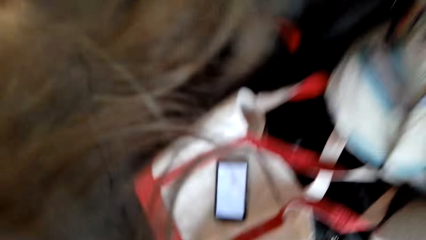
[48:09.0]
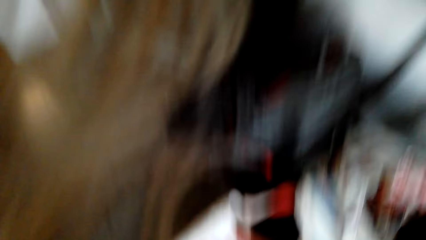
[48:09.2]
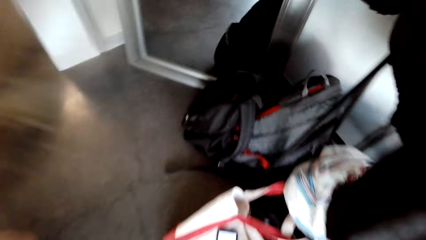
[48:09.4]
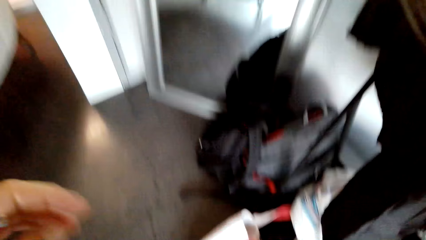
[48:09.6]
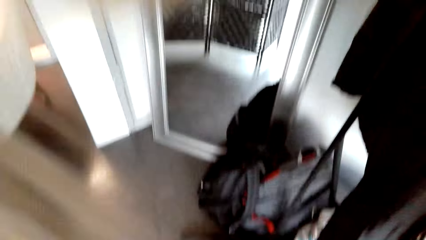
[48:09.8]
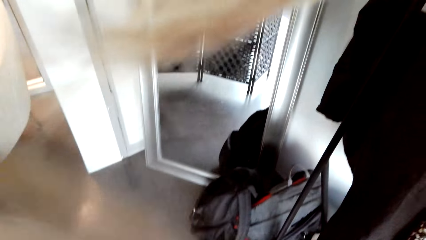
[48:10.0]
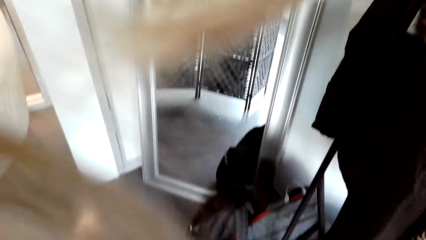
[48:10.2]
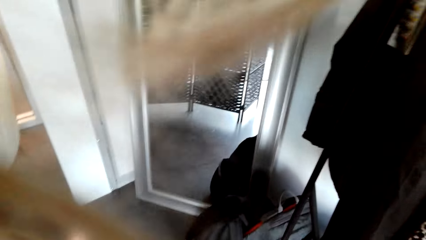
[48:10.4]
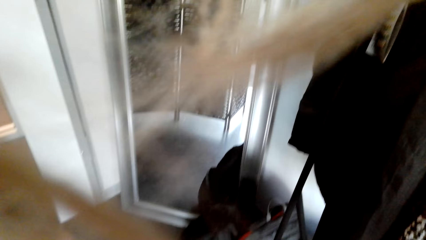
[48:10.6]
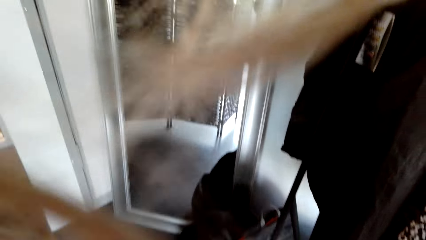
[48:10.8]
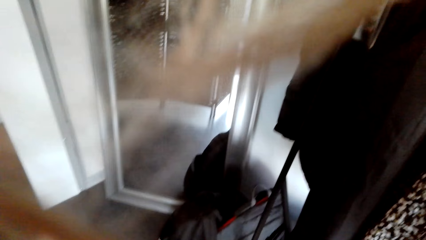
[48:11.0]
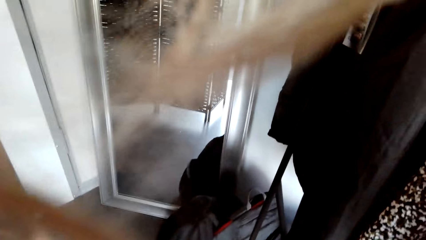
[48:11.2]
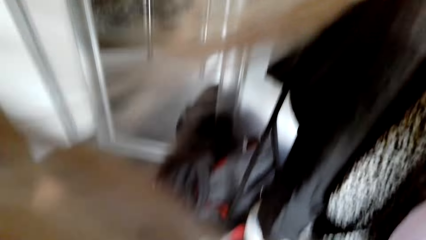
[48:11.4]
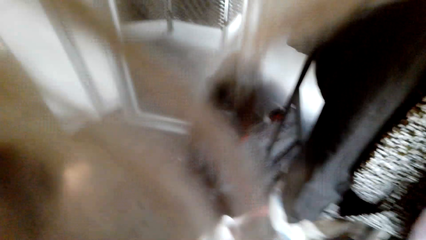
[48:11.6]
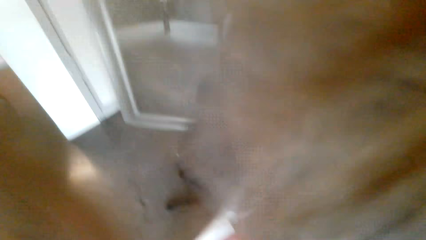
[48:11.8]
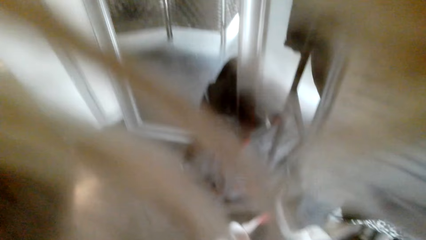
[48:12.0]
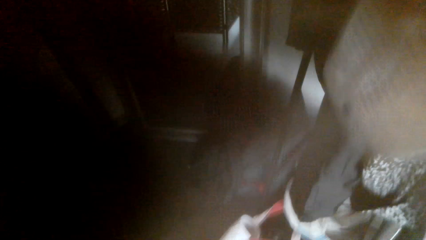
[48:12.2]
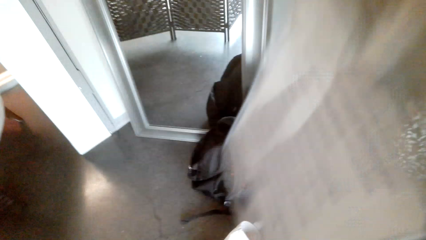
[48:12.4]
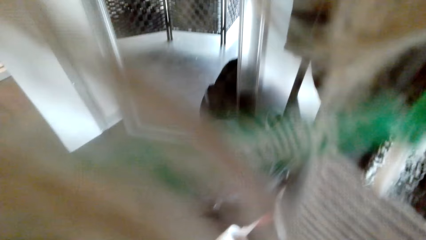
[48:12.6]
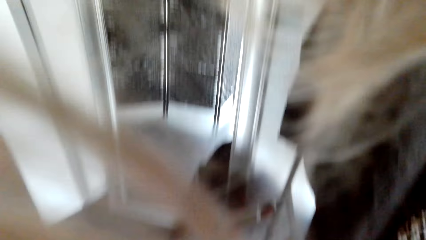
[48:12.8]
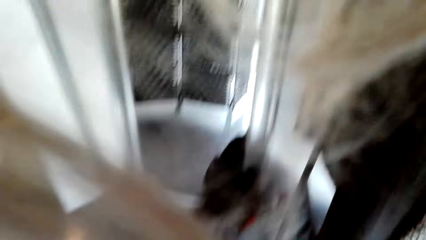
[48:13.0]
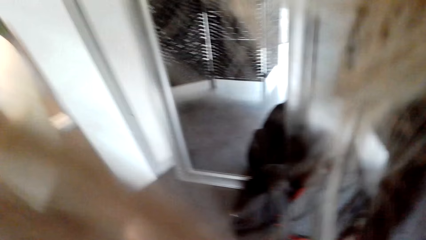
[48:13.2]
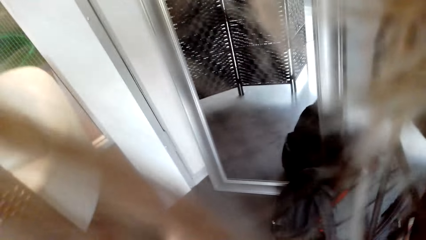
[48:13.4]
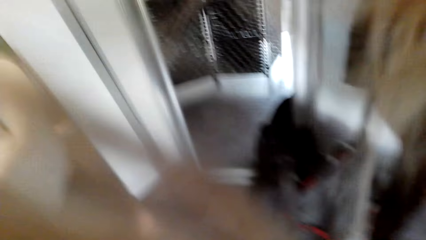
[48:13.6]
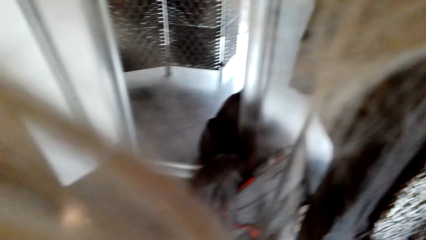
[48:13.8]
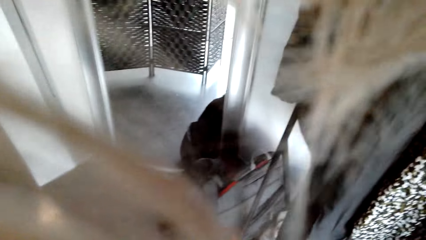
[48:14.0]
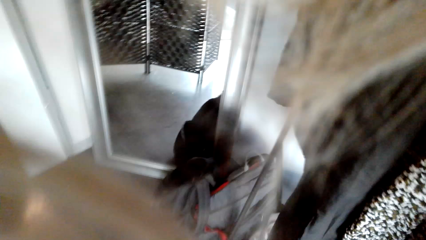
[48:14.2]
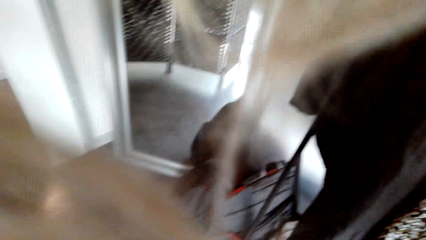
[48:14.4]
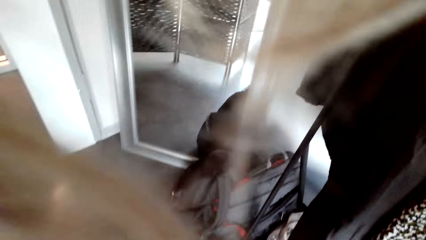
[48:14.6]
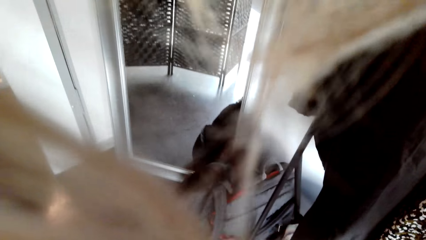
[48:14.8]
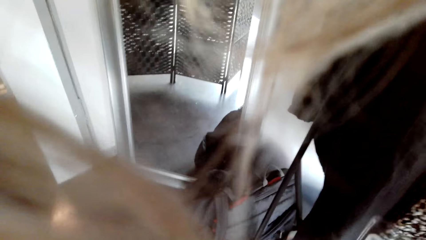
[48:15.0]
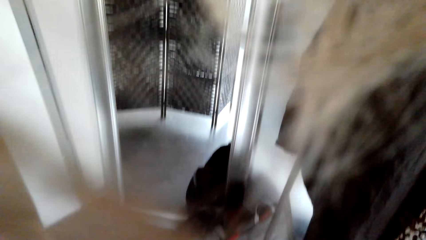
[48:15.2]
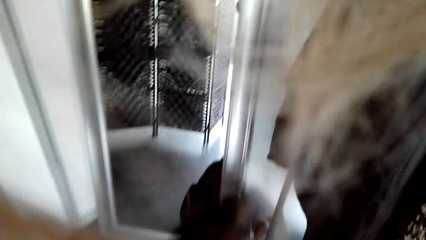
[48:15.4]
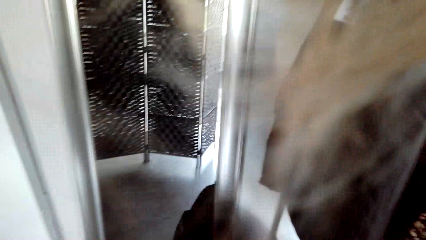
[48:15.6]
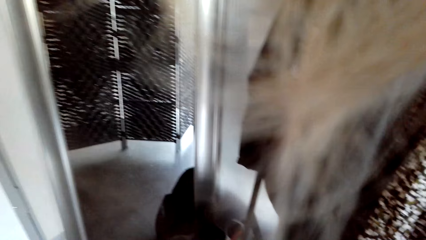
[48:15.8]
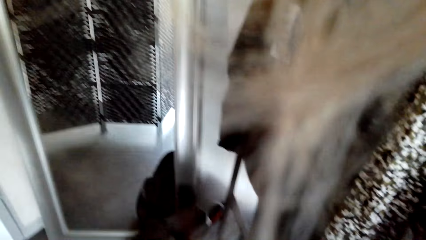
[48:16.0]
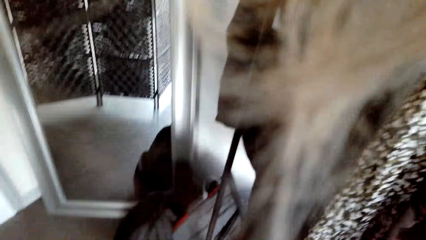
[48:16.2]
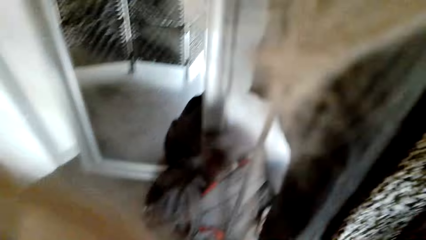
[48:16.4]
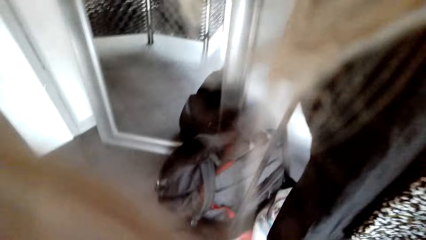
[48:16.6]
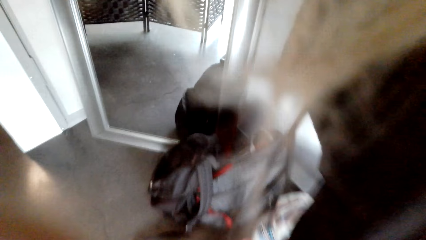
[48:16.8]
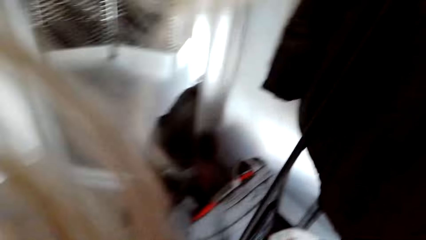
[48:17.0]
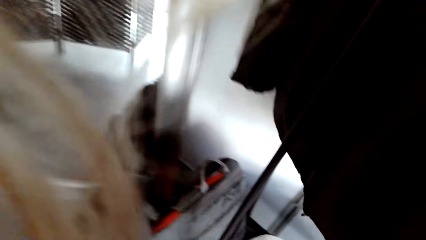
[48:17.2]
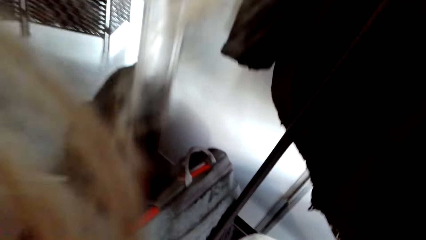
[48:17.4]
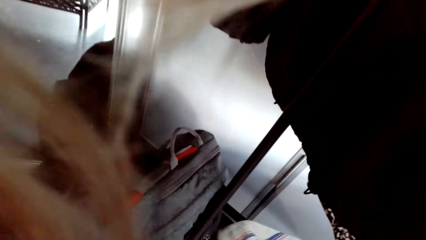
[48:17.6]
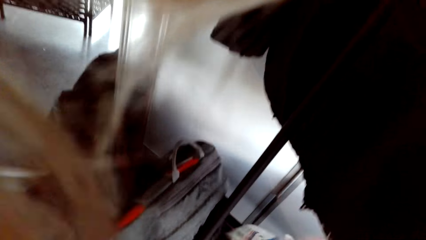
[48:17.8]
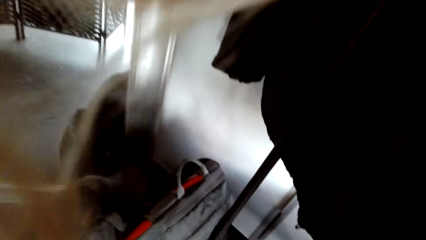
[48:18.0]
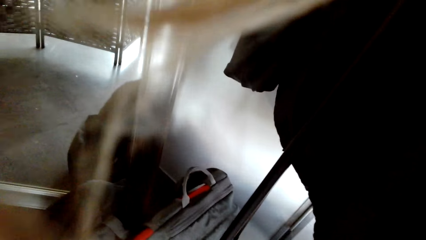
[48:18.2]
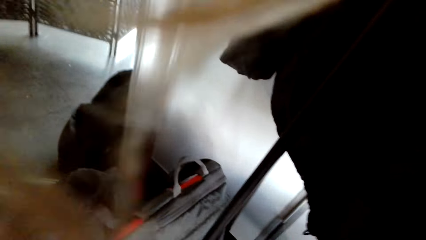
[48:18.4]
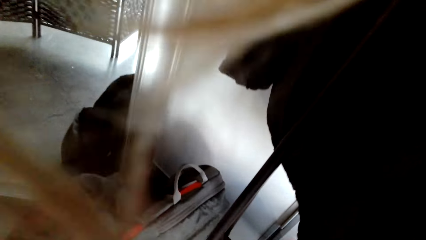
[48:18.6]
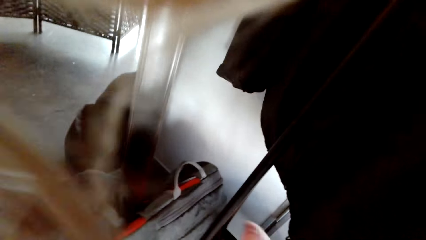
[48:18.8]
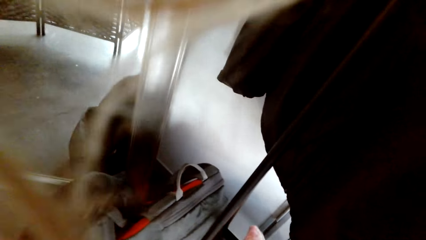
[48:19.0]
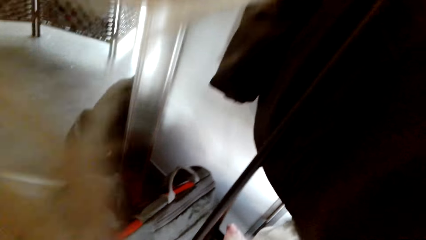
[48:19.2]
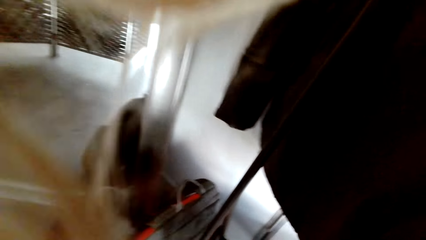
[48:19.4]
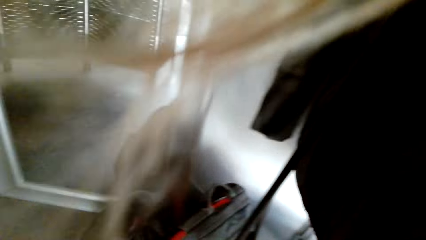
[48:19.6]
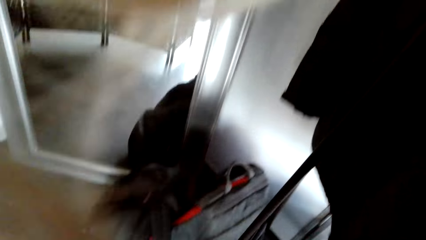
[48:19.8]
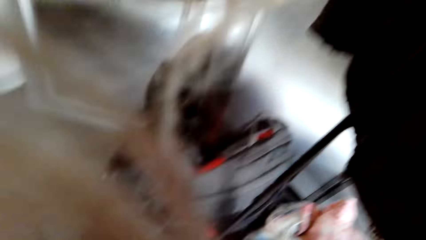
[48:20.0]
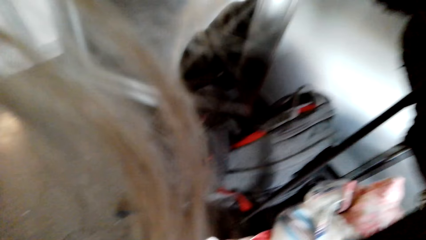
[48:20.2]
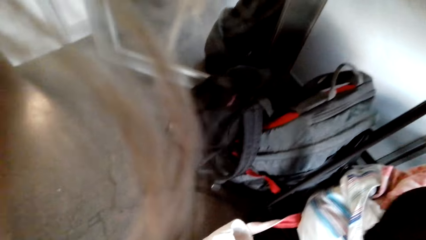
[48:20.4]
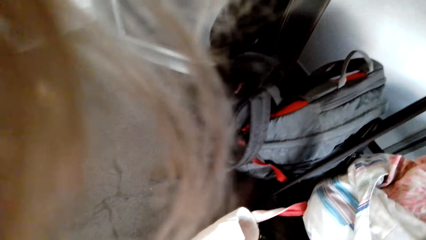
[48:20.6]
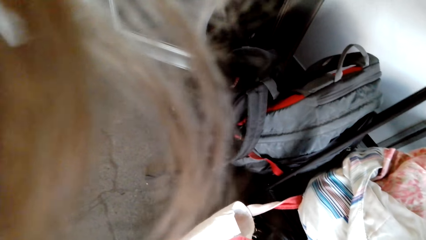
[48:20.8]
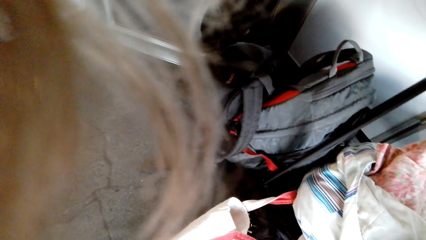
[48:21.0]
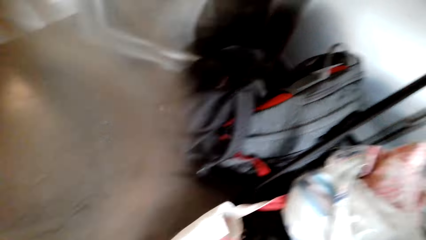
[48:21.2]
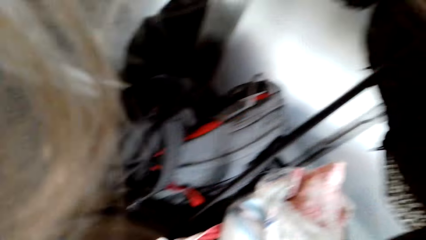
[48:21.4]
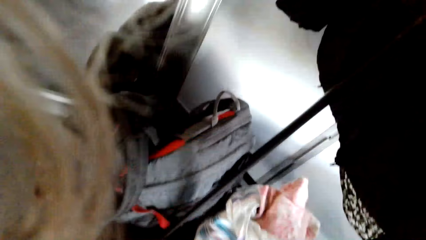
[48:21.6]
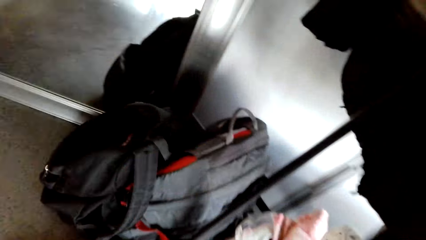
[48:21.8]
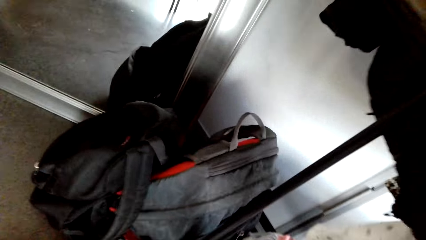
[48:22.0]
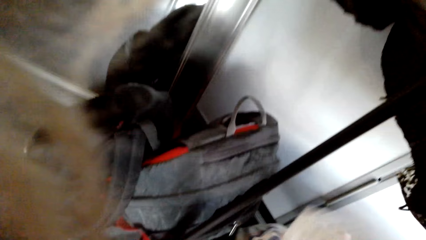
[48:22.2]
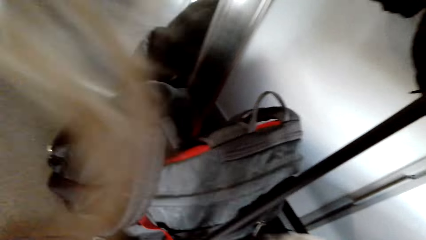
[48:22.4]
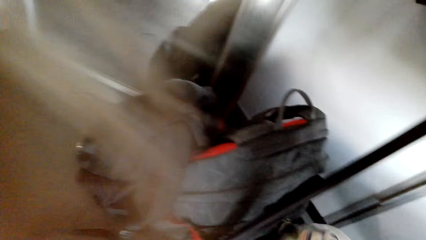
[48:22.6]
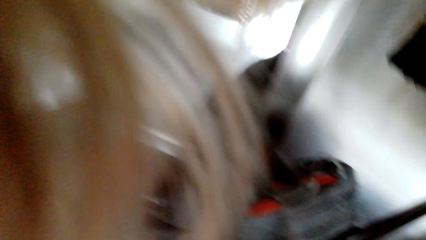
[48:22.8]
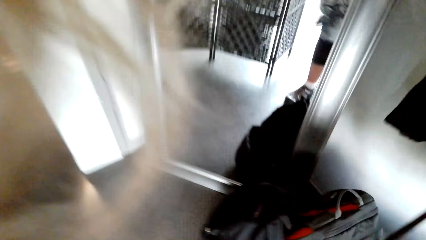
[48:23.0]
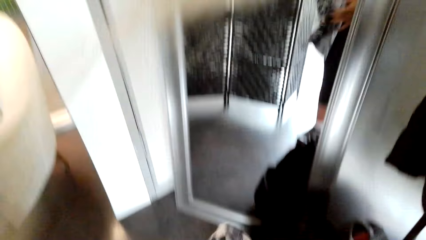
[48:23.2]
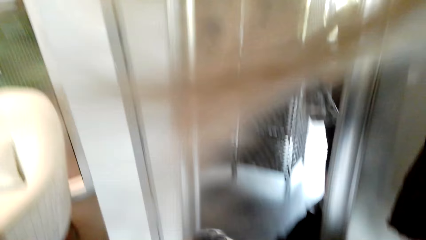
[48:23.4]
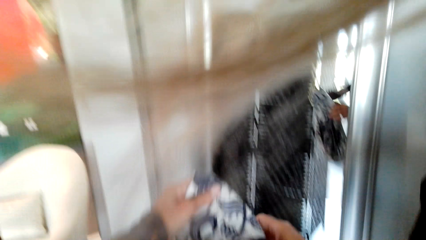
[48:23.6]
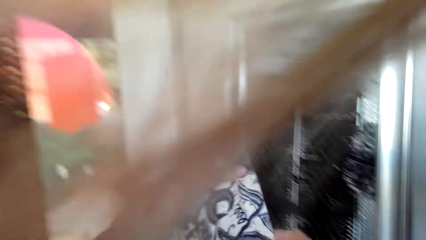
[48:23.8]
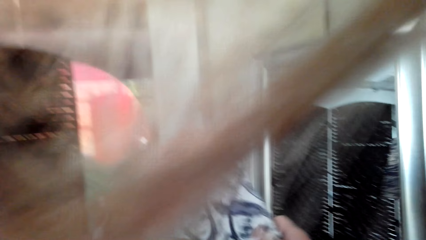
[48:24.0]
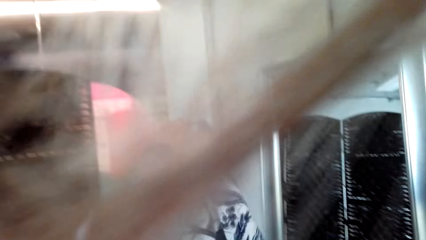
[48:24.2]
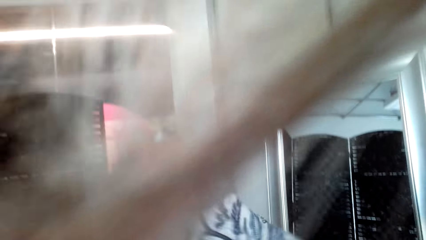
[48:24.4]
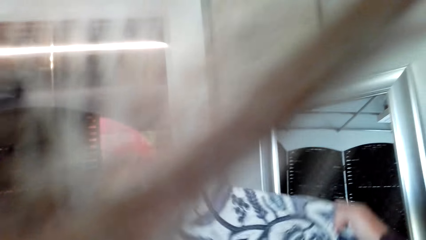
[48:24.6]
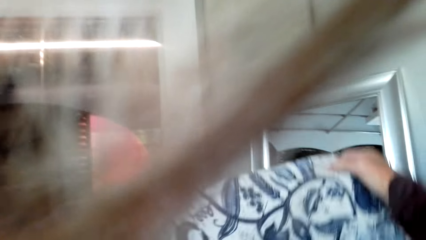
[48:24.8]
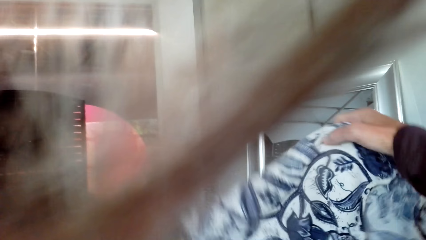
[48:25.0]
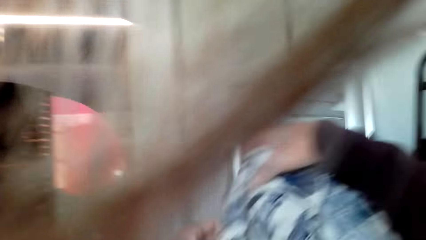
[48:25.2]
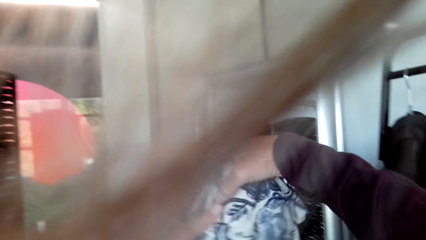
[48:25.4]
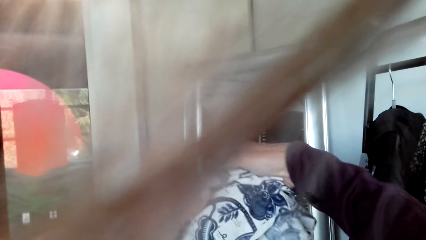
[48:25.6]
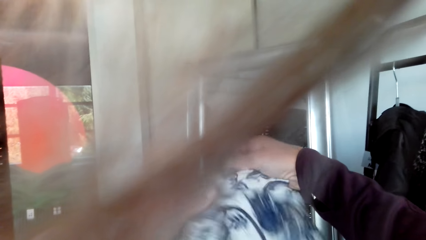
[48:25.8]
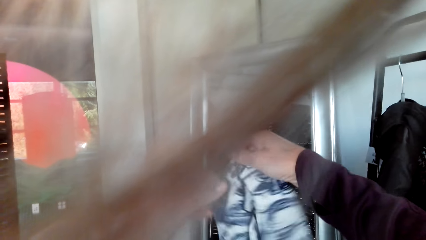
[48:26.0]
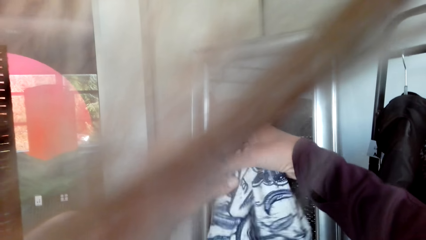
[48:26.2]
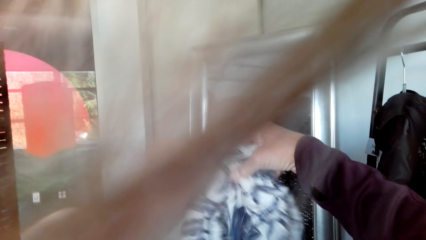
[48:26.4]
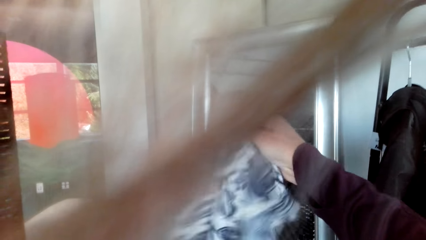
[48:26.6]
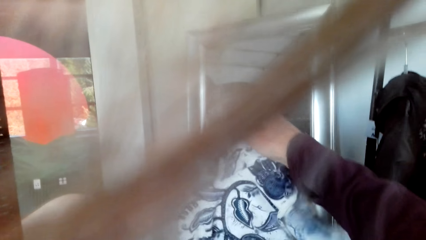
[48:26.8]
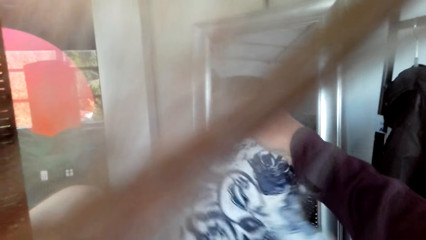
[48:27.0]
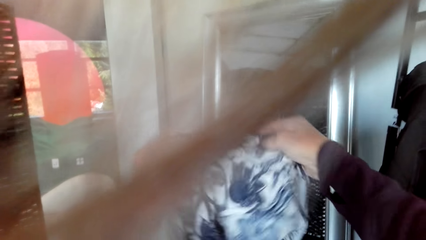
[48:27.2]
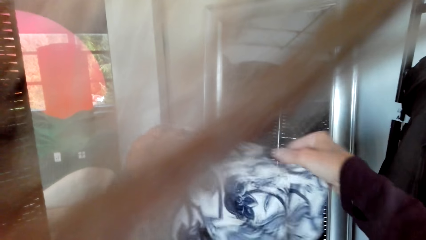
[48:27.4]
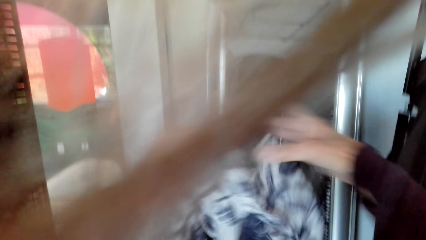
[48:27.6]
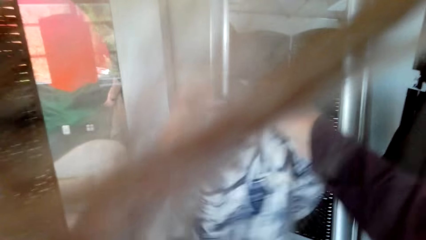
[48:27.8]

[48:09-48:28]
The camera wearer bends towards the phone. They stand up. They look at the bag. They touch something on the stand. They hold the material. They look at the material.
